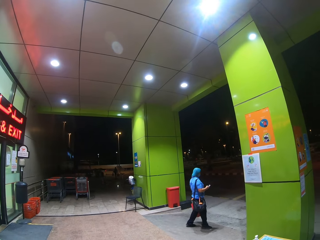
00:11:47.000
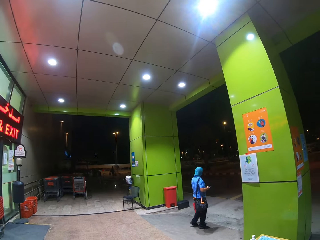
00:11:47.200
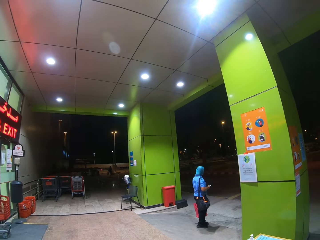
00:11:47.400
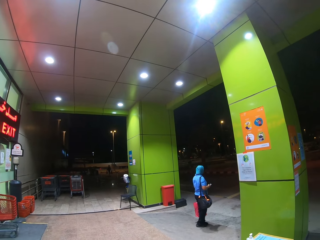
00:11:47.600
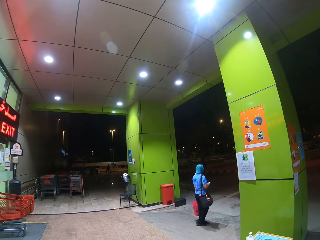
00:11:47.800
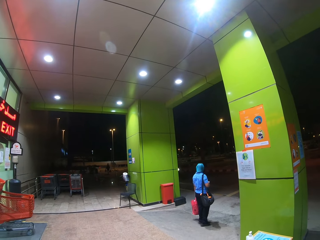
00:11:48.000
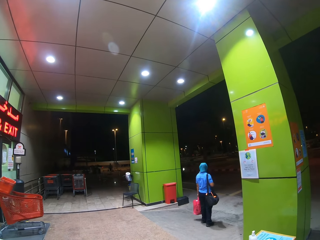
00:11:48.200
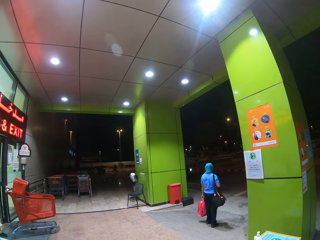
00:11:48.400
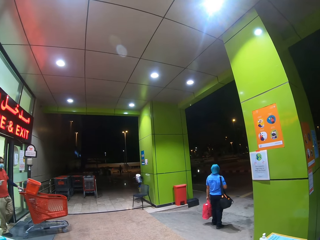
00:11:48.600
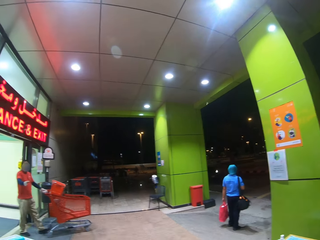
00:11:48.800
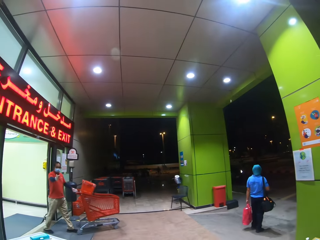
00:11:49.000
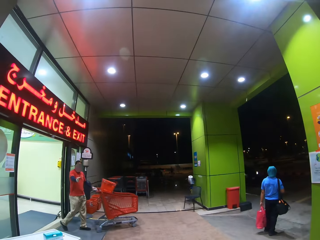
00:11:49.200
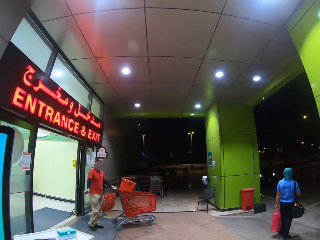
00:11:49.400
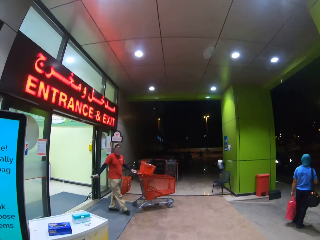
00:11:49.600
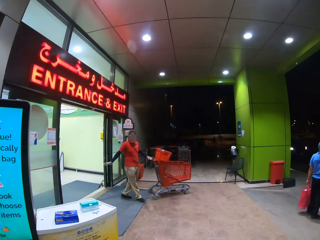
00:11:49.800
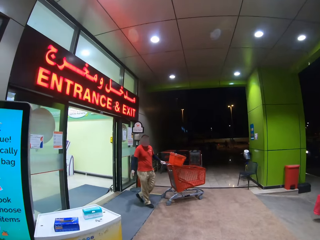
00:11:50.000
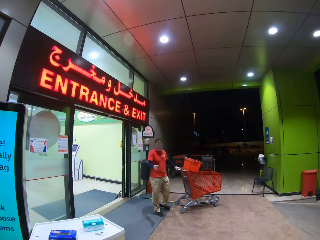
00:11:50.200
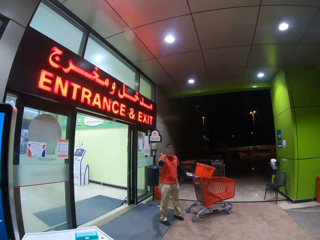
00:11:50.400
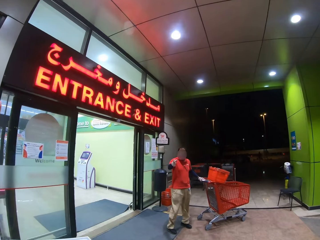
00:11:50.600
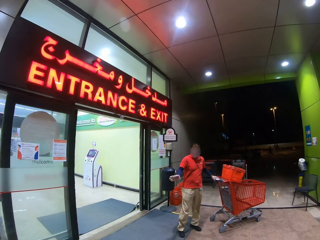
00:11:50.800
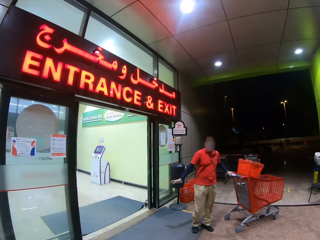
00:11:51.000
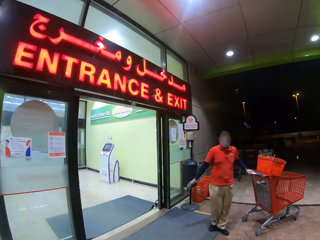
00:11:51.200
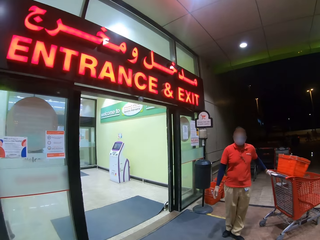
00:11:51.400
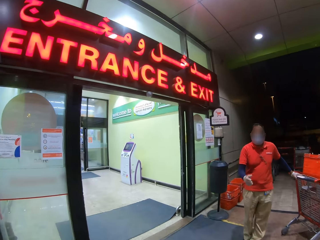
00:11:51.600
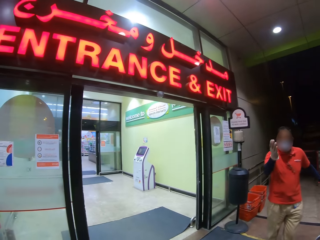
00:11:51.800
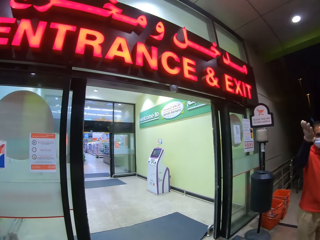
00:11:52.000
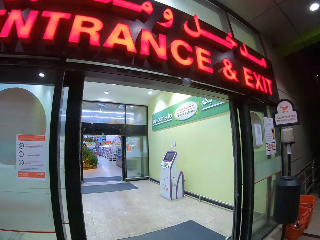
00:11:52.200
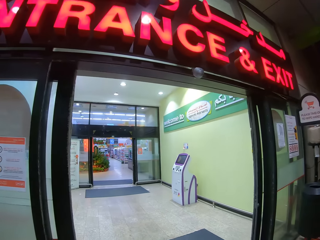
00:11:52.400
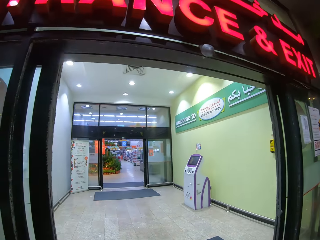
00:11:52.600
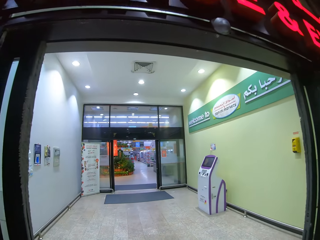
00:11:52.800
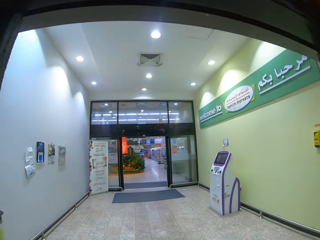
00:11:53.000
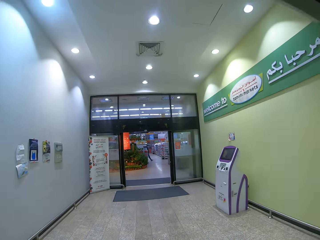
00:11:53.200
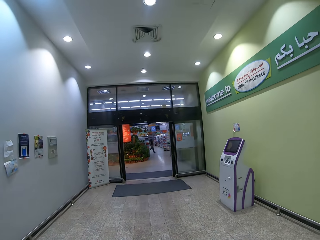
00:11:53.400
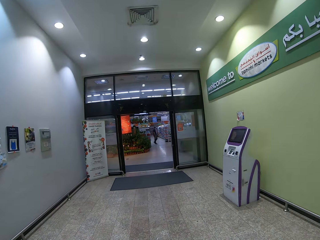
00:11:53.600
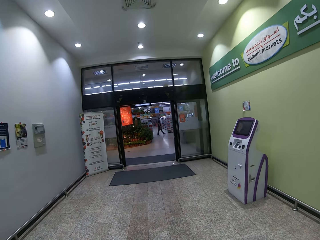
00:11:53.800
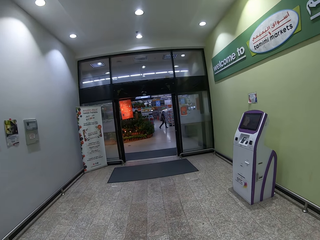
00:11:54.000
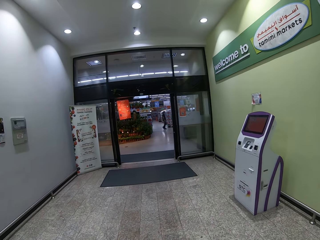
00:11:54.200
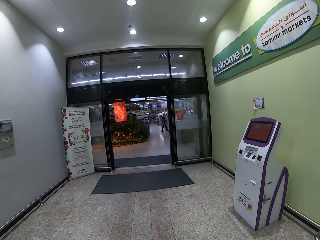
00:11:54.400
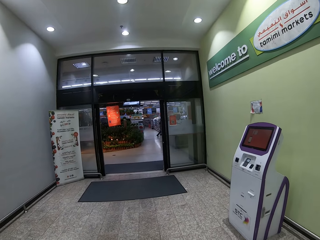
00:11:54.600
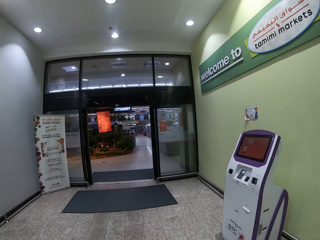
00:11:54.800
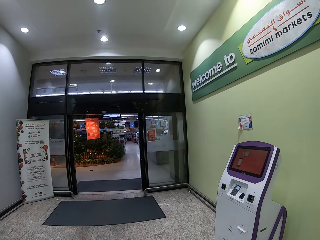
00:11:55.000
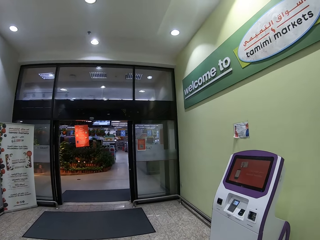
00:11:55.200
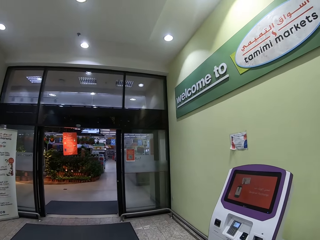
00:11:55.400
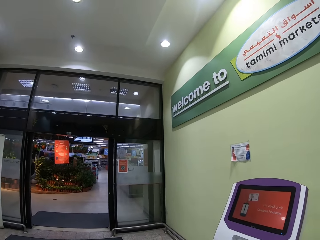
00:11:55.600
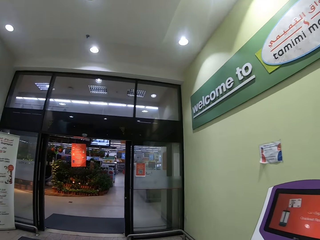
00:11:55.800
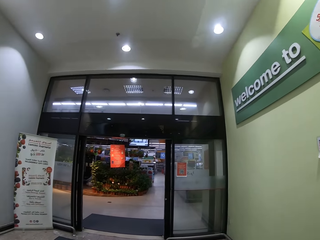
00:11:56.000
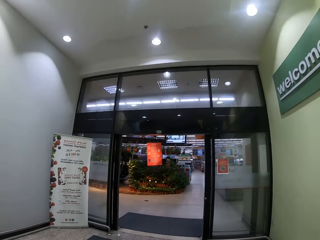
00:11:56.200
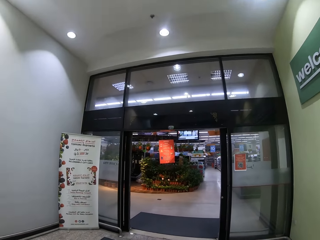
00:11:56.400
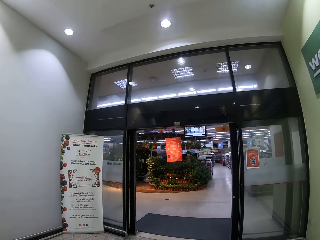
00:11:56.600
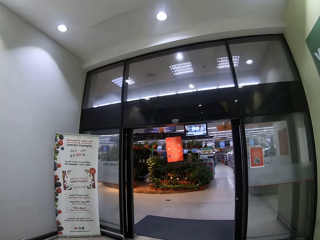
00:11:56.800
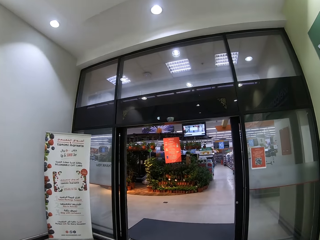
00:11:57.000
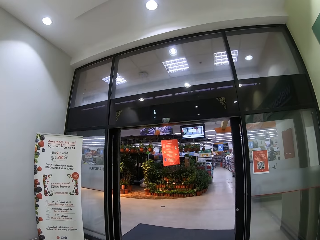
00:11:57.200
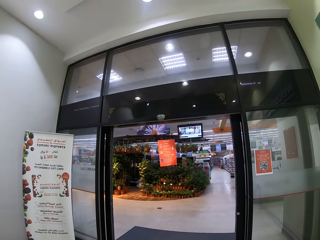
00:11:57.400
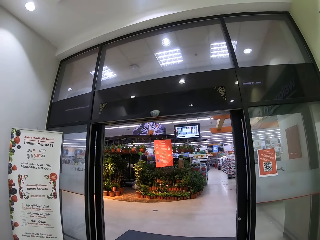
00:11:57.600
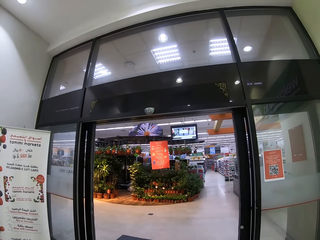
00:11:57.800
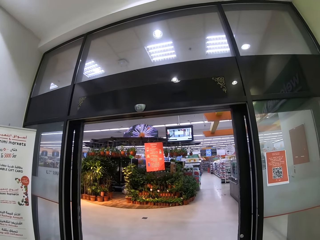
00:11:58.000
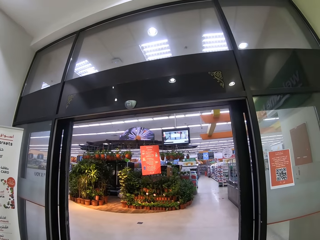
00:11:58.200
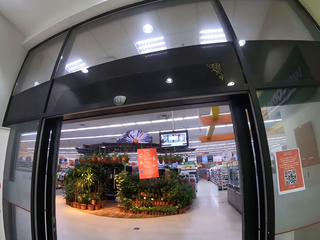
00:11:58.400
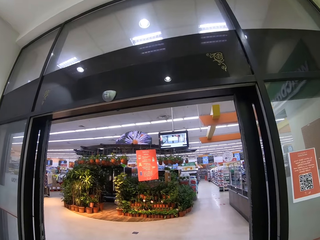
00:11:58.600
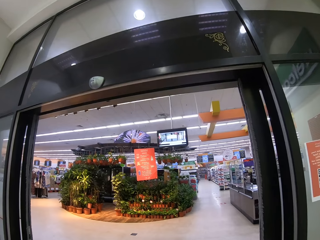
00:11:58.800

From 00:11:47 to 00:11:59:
A man pushes a trolley and moves a hand. The camera wearer enters a supermarket. Another man walks around the supermarket.

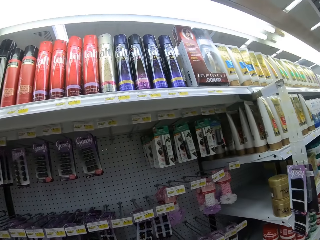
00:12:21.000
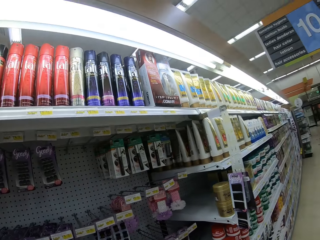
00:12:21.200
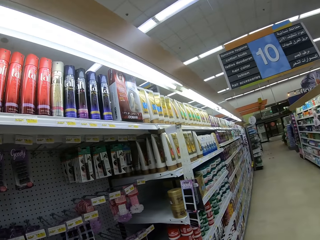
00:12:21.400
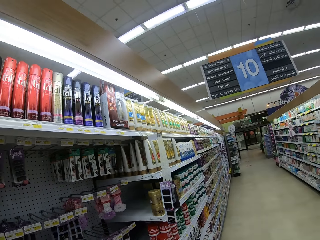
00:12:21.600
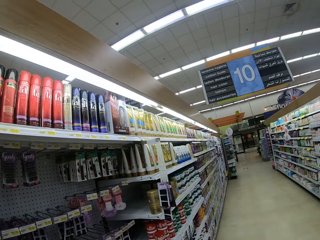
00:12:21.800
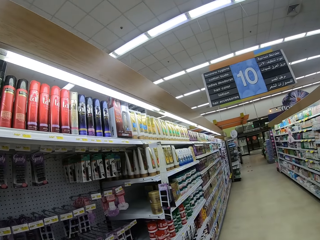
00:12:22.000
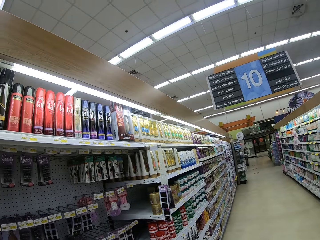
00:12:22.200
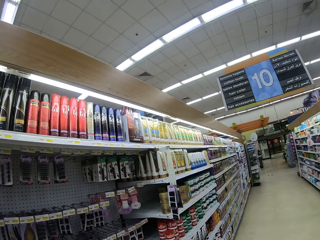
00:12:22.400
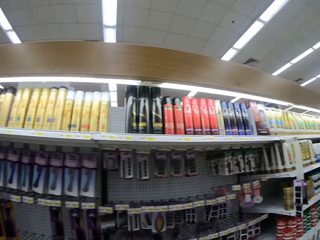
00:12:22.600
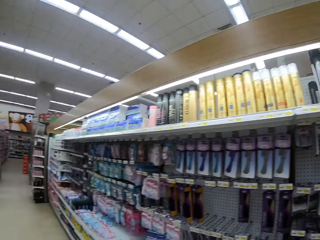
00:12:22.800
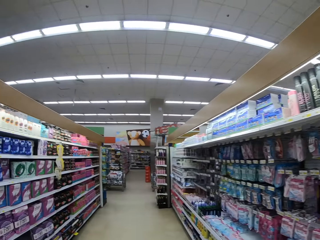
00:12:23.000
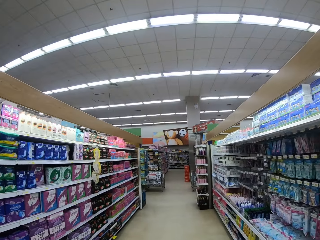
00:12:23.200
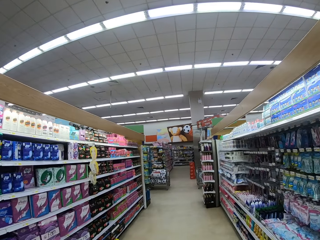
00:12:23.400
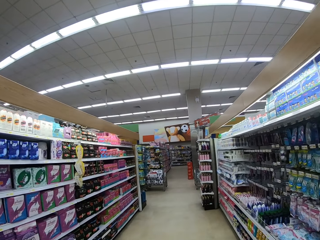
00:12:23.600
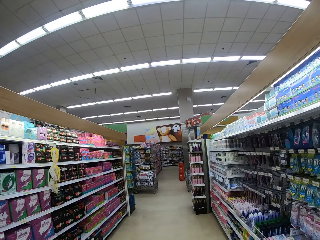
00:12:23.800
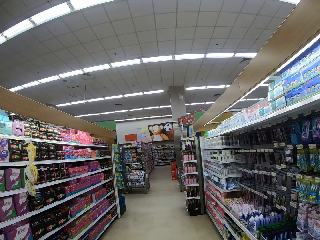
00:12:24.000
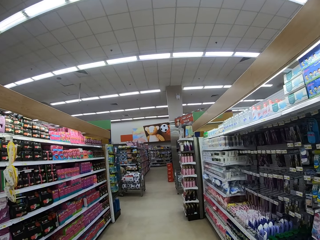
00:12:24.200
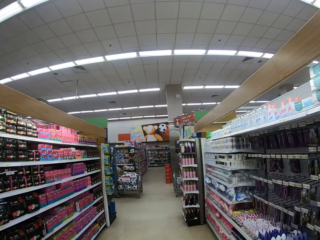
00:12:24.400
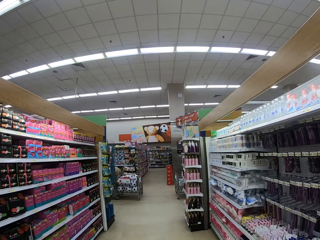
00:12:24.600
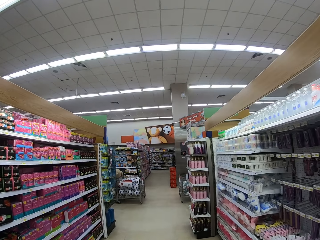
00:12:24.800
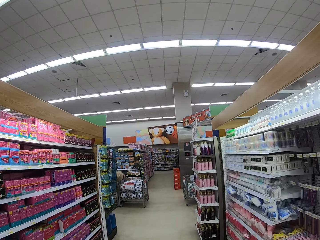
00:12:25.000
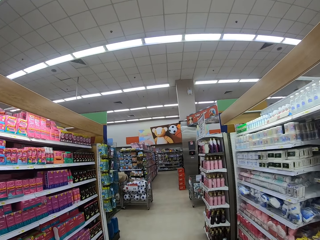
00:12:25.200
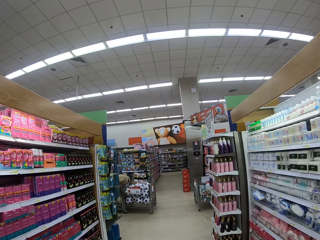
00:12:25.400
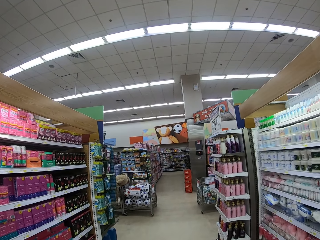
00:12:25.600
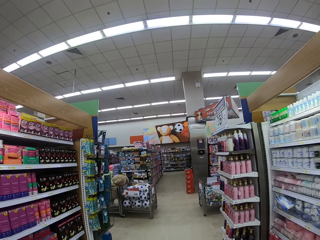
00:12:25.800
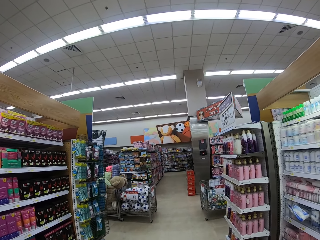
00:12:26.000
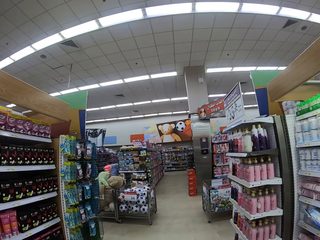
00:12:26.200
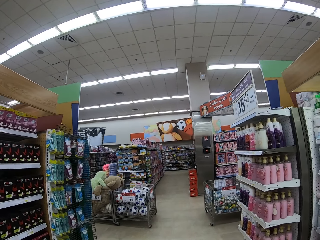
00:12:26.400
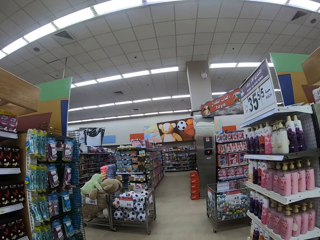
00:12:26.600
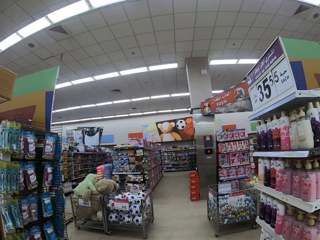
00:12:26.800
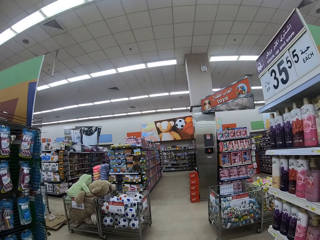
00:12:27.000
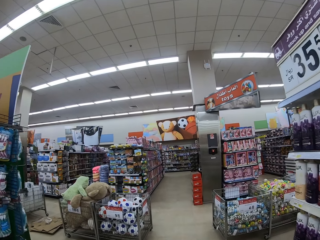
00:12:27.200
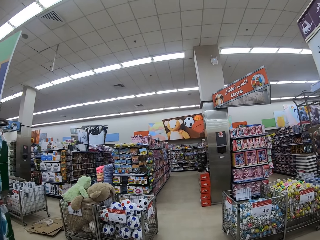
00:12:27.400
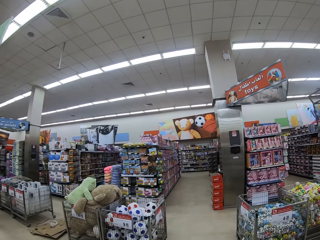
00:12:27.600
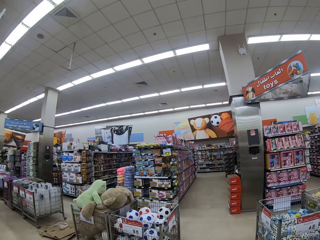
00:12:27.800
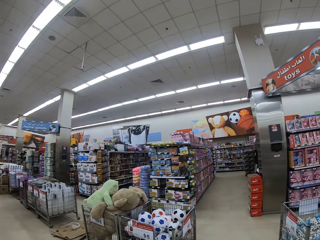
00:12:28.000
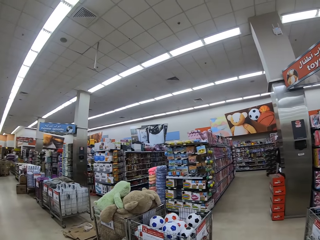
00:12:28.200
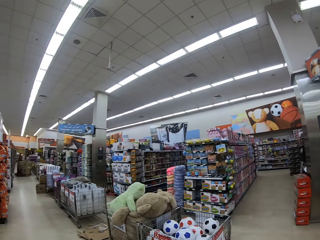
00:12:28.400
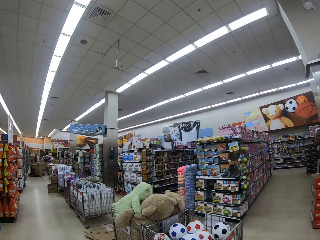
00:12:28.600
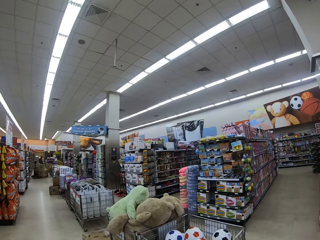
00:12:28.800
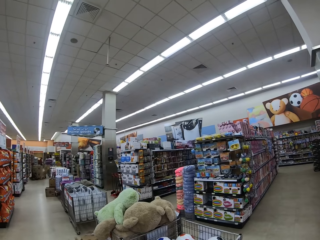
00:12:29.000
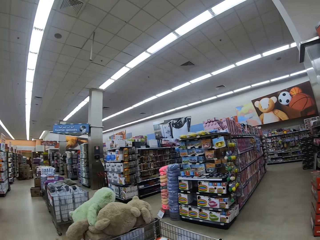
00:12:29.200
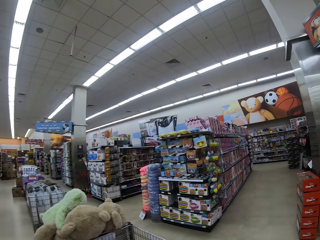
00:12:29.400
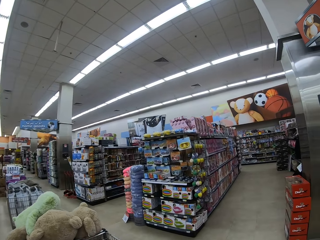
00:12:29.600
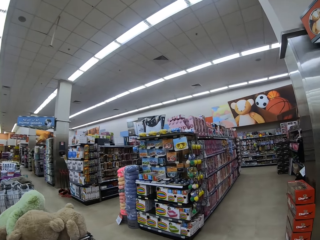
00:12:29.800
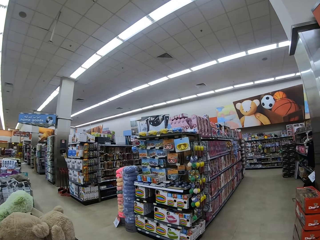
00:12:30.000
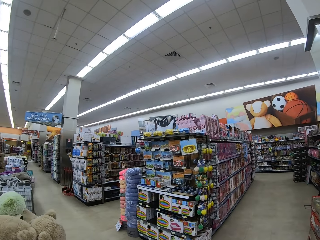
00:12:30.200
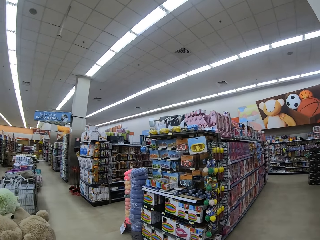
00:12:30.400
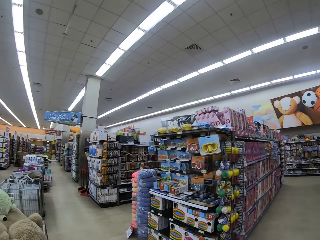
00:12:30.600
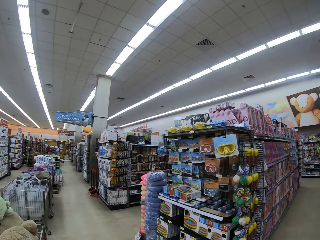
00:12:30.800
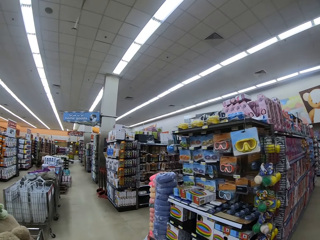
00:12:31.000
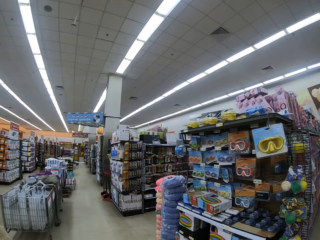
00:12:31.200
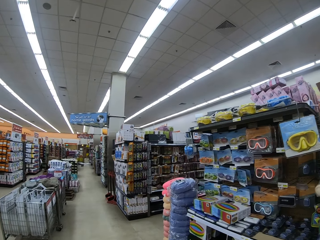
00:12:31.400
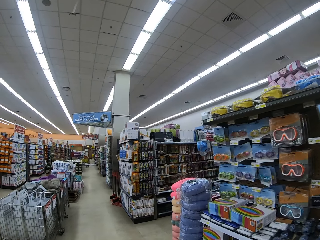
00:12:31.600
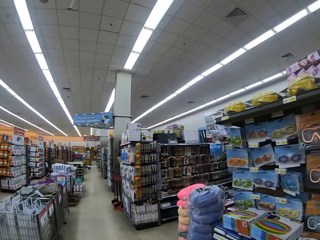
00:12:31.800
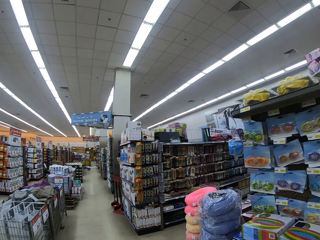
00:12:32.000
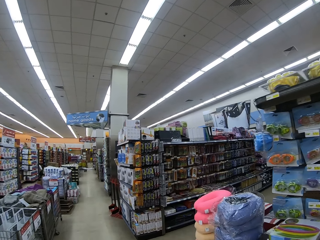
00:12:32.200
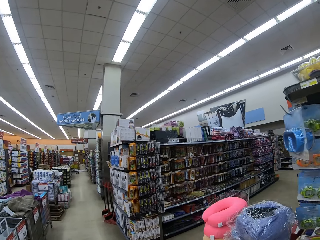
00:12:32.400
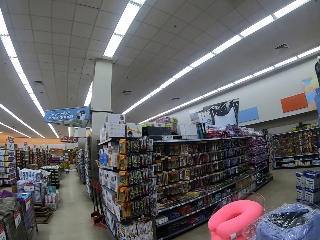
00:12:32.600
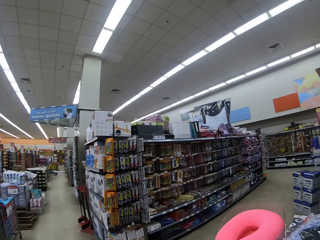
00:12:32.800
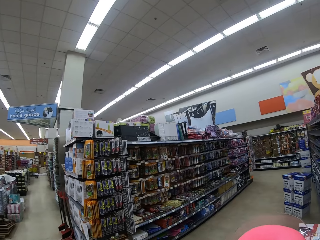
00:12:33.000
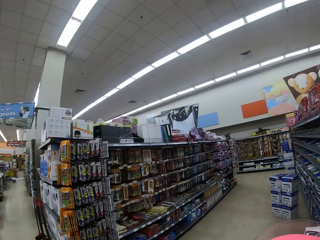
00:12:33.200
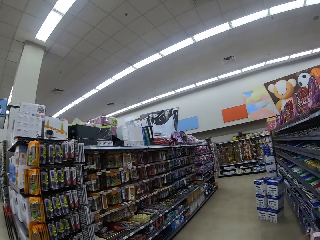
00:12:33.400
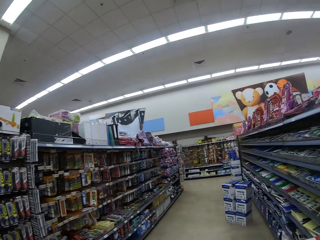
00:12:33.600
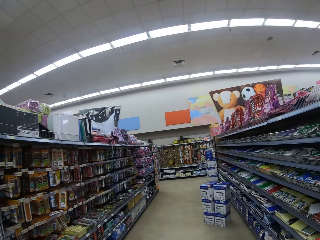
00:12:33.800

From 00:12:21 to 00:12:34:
The camera wearer looks around the shelves. They walk around the supermarket.
